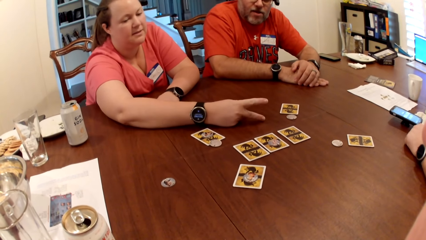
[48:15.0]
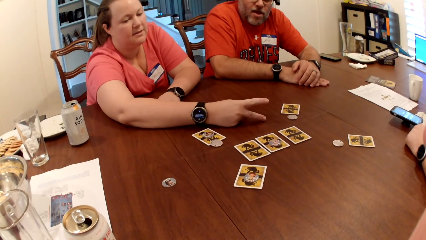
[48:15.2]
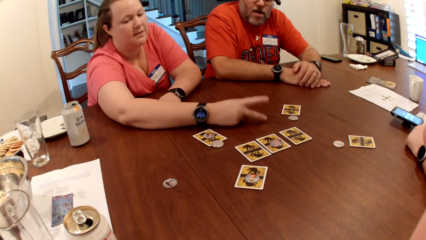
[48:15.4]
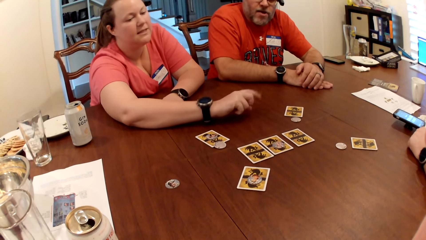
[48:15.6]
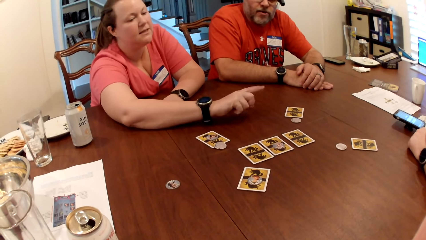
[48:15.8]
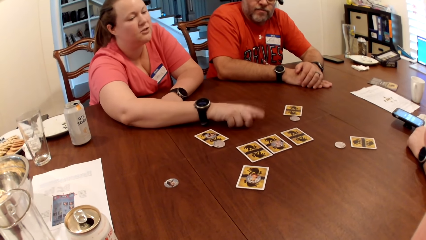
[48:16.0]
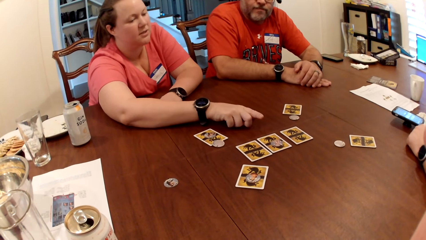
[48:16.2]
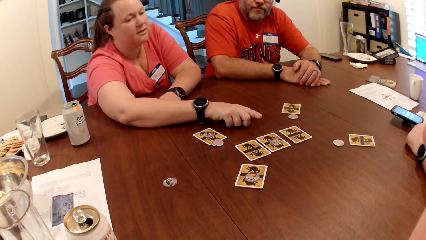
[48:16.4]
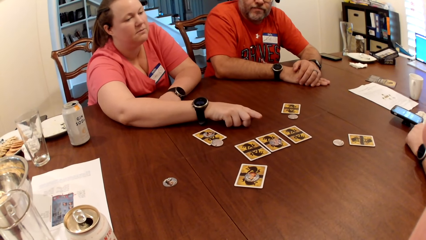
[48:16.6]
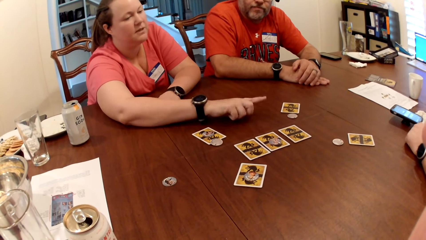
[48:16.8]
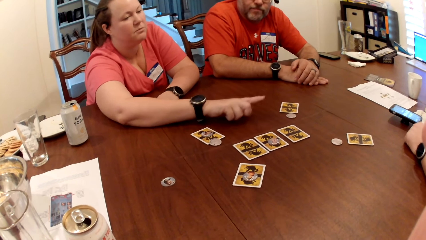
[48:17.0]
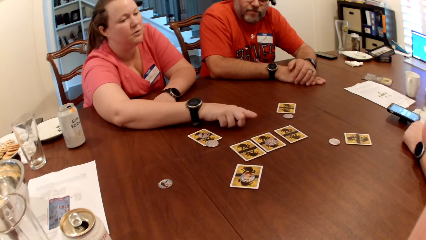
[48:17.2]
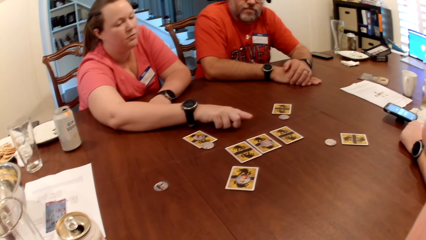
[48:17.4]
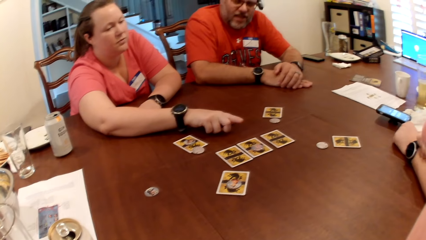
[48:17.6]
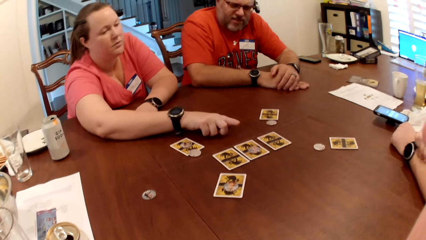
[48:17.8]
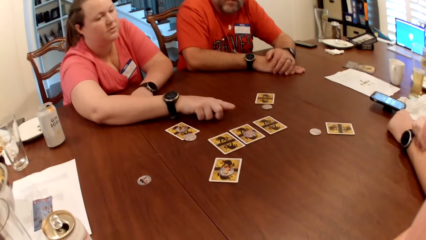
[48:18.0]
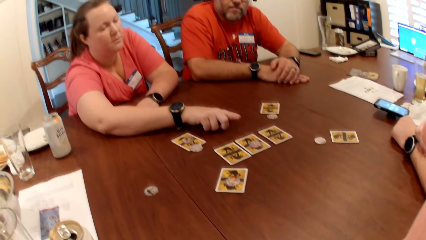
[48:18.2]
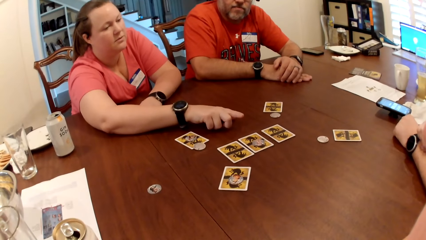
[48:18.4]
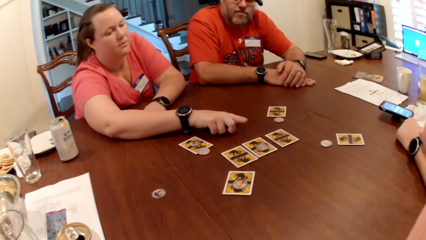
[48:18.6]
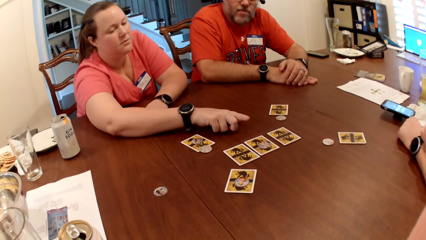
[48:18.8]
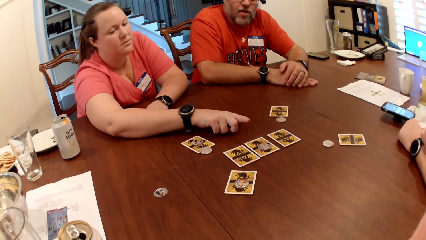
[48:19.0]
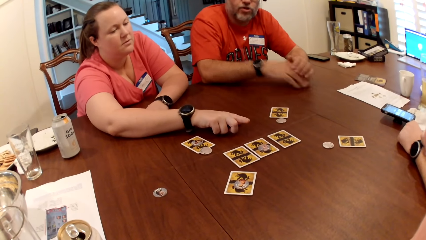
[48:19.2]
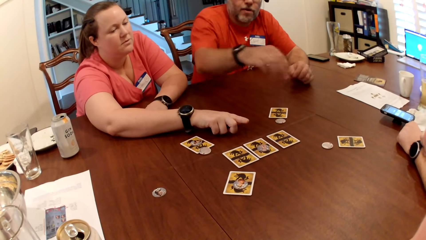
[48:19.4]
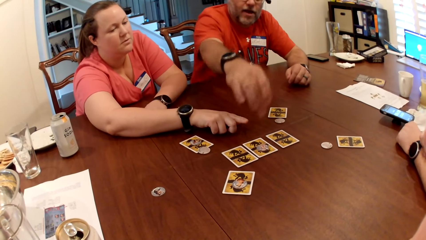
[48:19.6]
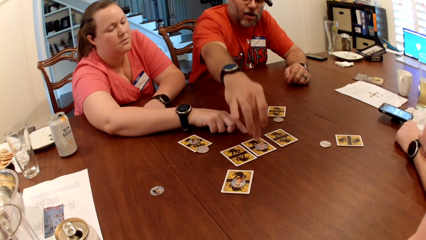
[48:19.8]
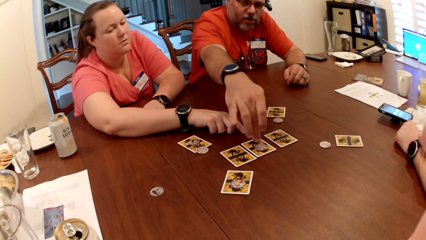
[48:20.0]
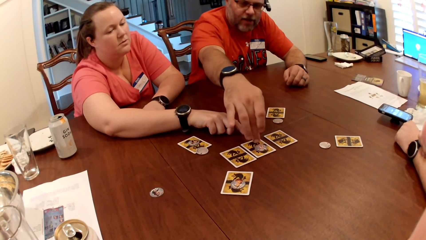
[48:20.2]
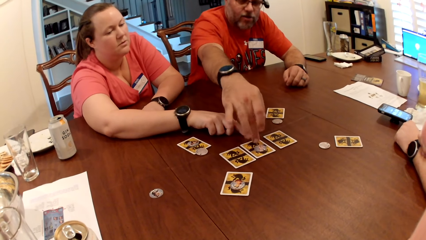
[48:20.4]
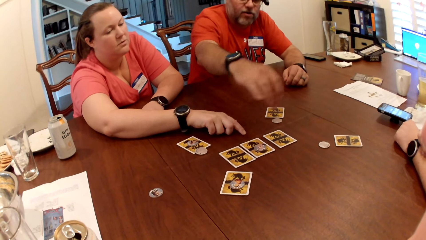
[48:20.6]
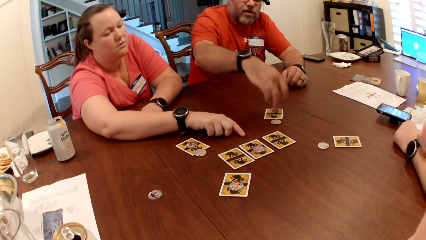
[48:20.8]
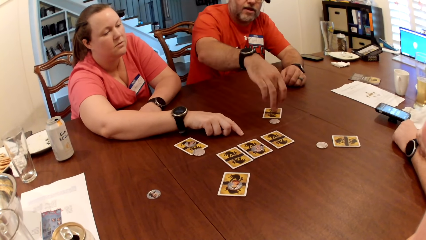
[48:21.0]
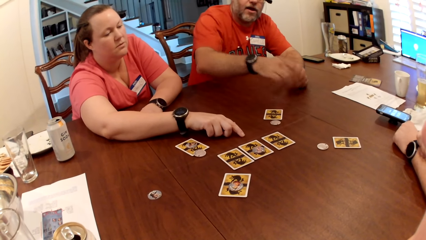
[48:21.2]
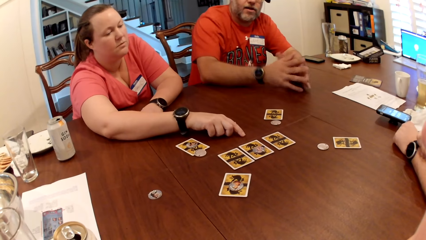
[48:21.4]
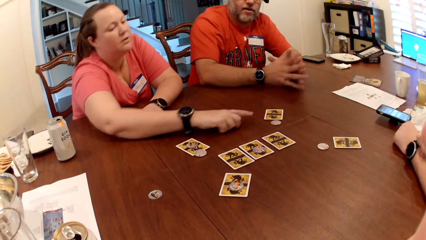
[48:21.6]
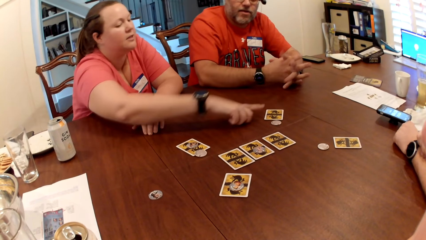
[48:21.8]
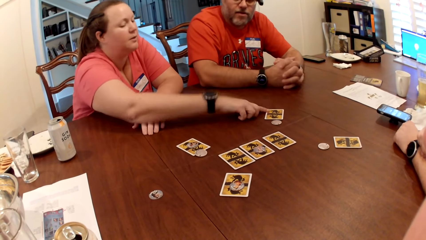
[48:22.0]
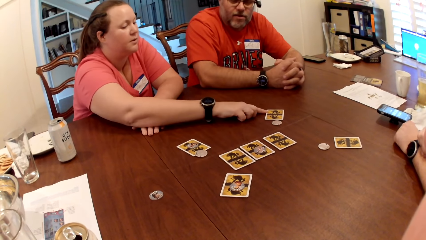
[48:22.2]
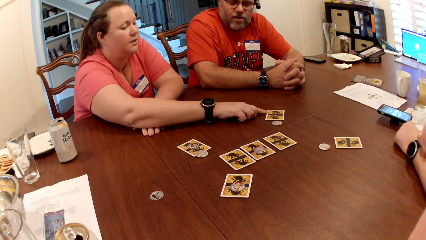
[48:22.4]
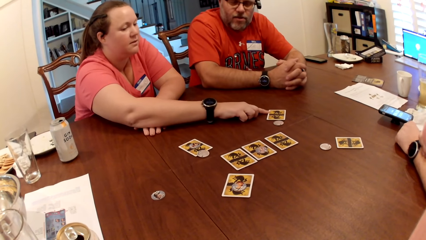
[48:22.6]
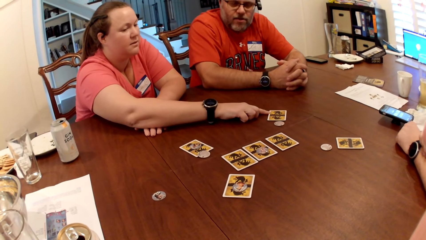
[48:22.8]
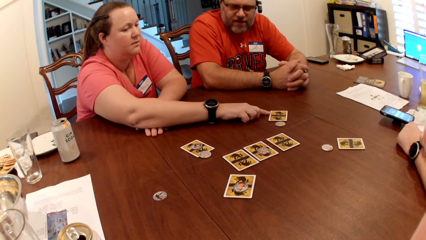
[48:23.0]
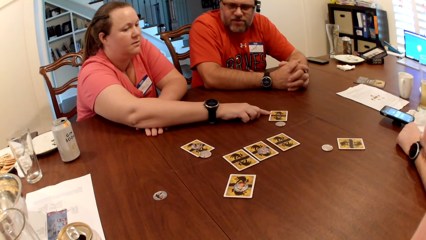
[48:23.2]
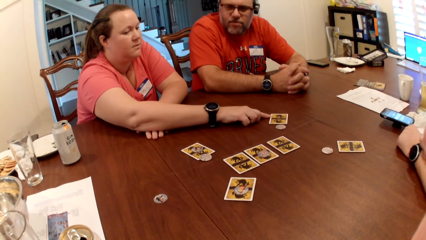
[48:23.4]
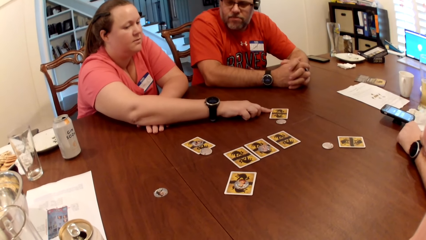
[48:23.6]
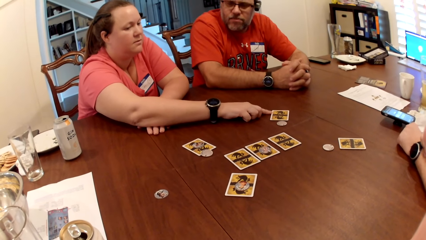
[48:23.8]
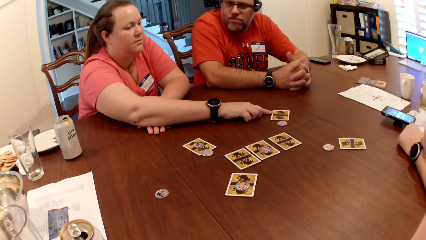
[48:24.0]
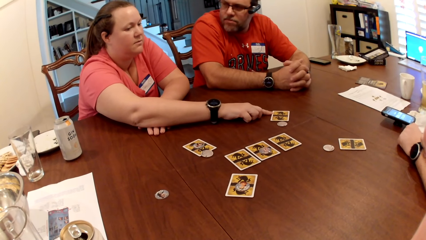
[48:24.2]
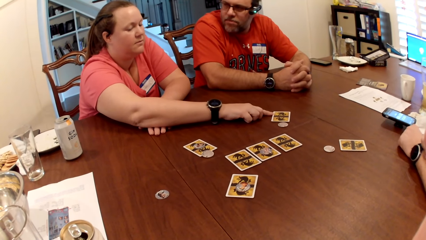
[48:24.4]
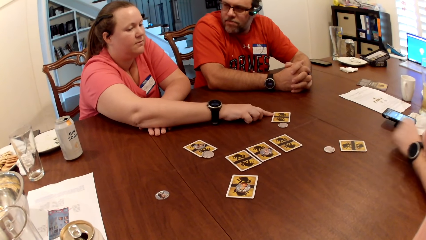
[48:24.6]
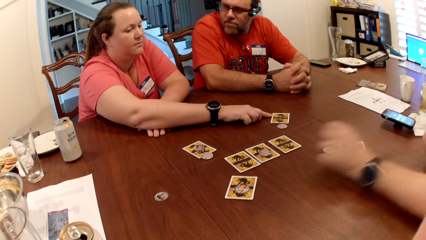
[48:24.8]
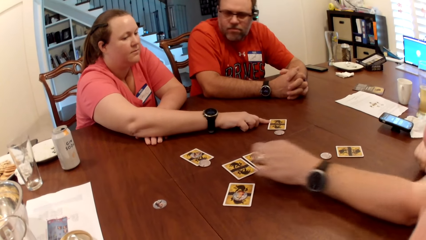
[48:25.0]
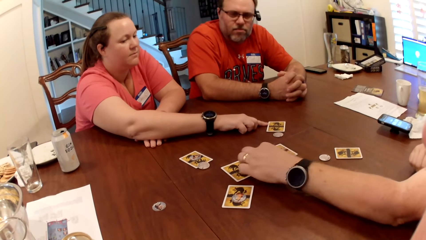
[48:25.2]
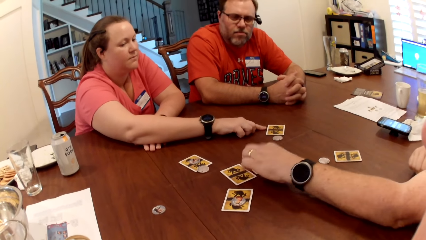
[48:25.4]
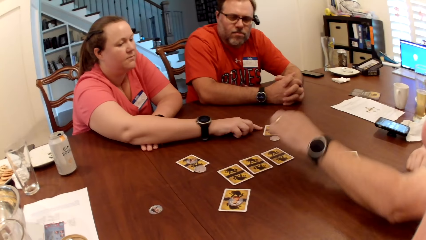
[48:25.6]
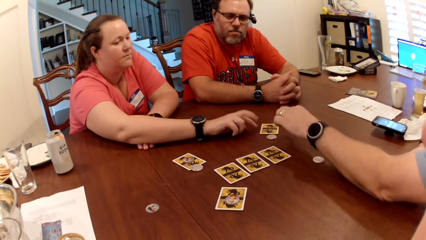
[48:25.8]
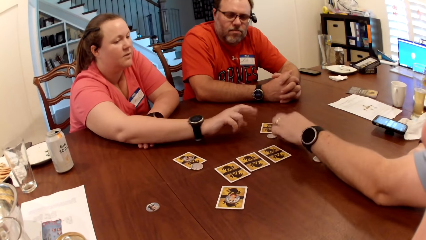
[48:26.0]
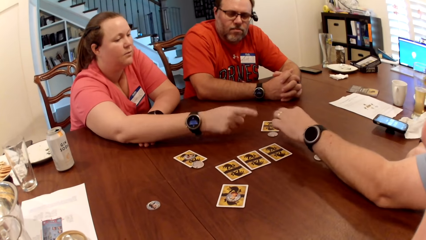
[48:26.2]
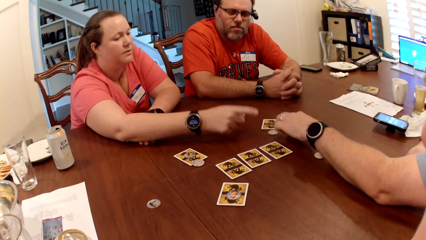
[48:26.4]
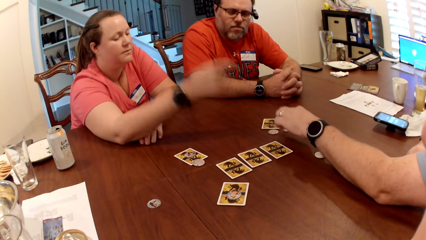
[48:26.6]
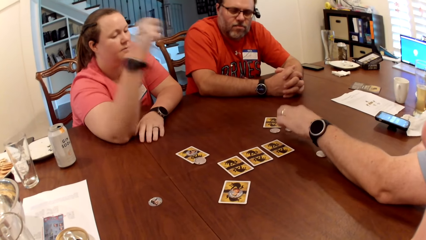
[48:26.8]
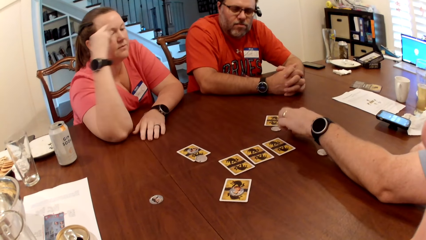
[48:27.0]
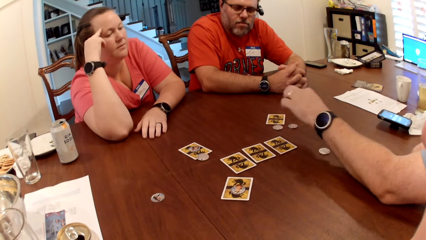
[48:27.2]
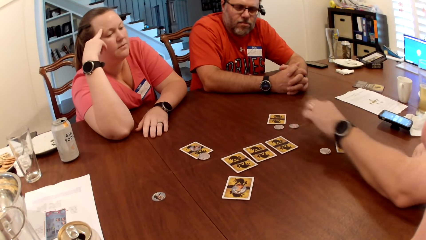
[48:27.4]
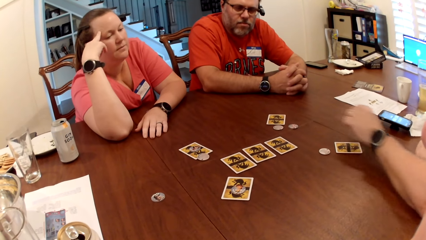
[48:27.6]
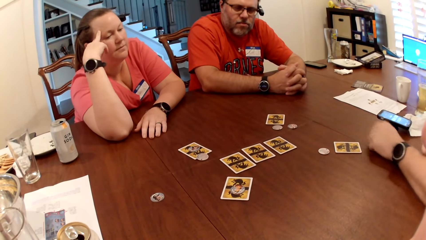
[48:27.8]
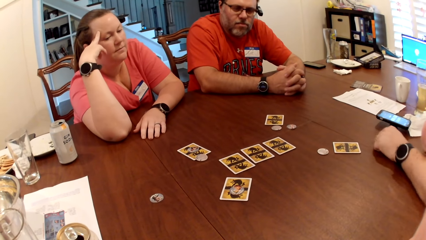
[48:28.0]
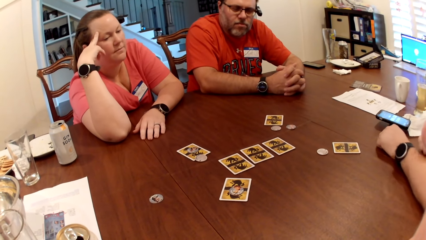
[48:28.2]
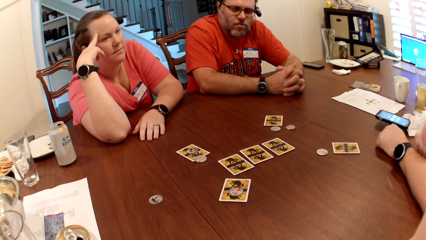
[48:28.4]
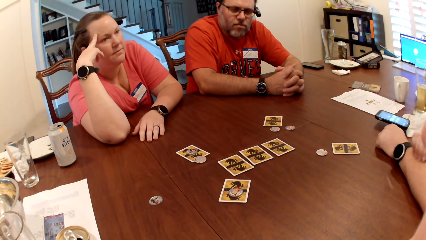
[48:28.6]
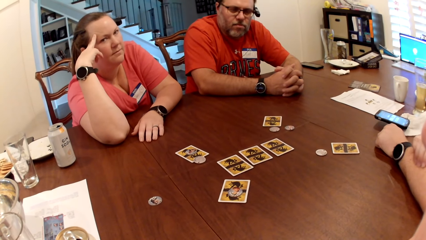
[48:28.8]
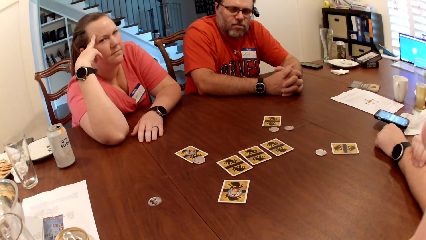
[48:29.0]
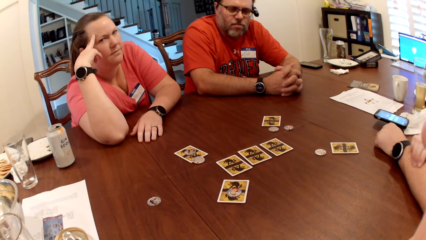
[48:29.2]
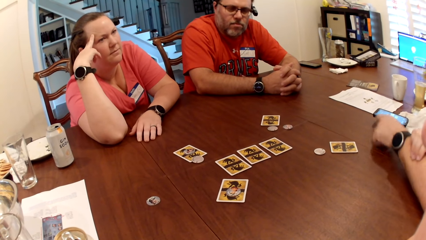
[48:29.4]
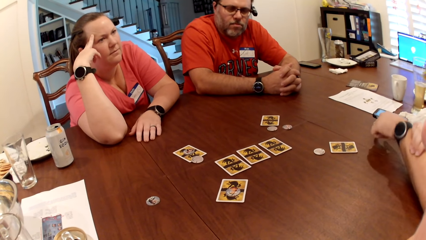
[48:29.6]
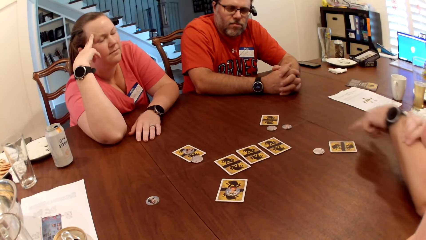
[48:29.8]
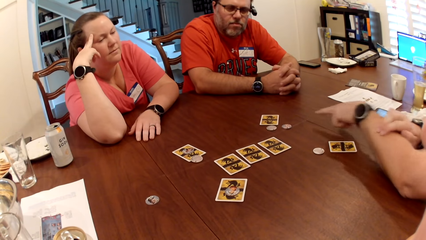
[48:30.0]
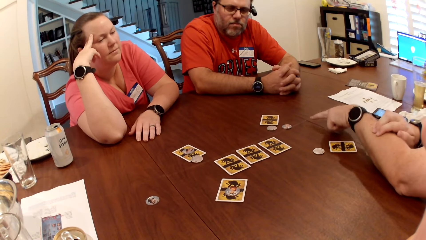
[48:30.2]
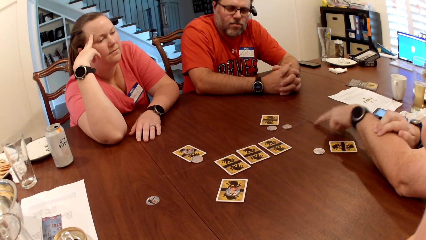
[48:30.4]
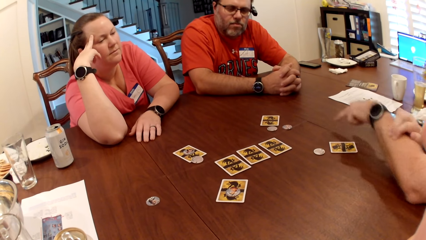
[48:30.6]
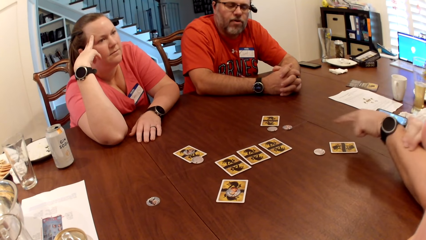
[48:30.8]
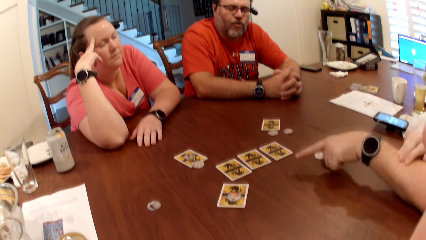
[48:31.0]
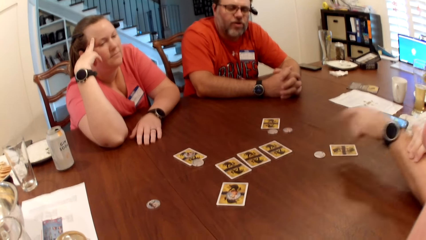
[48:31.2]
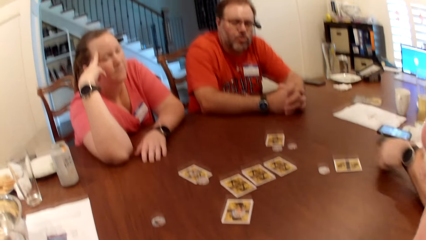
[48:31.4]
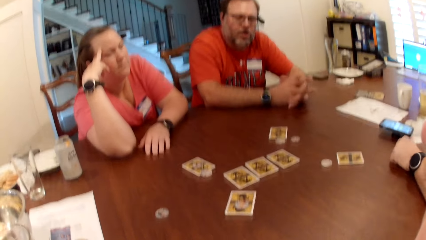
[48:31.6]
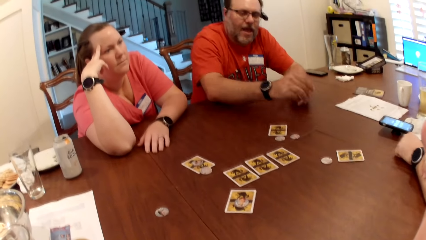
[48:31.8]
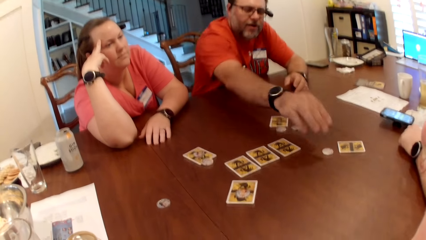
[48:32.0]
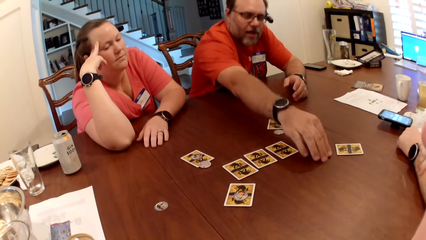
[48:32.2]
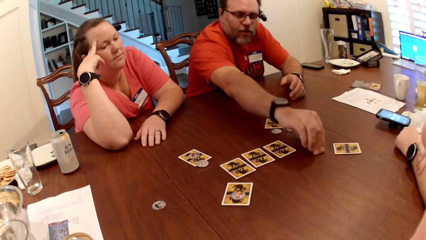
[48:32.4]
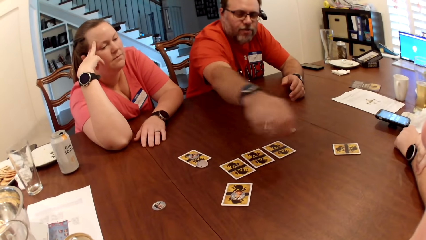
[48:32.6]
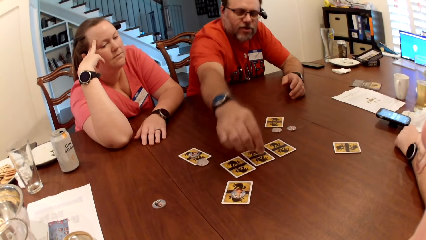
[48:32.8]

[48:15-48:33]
A man points to the cards on the table with his right hand. The man touches a card on the table. A woman points to the card on the table. The woman puts her finger on a card. Another man points to the cards on the table. The other man touches the cards on the table. The woman touches her head with her right finger. The other man points to the cards. The first man picks up a chip from the table with his right hand.
